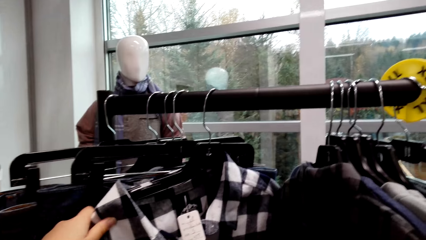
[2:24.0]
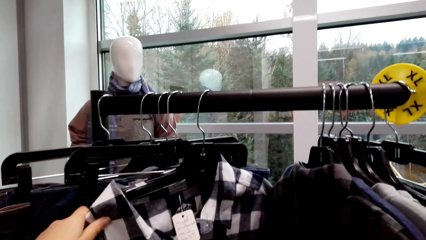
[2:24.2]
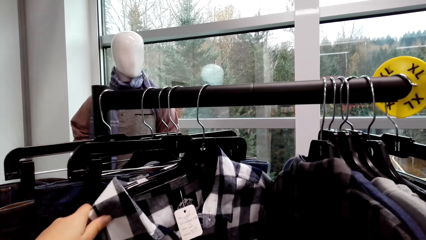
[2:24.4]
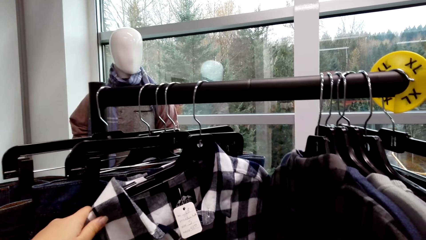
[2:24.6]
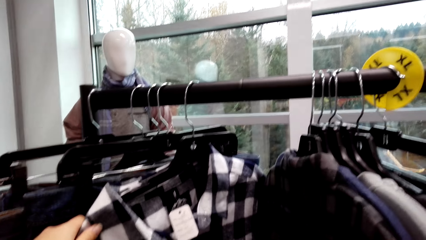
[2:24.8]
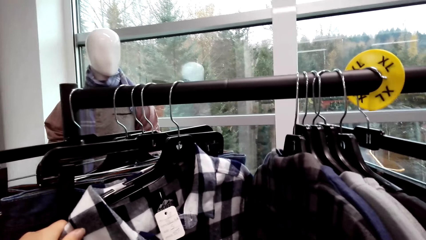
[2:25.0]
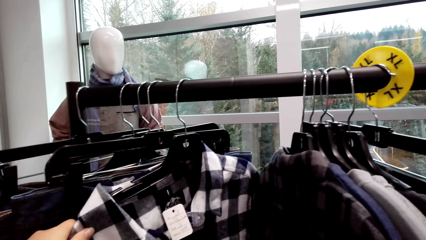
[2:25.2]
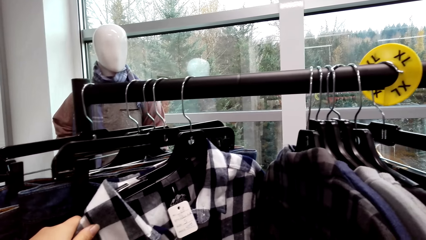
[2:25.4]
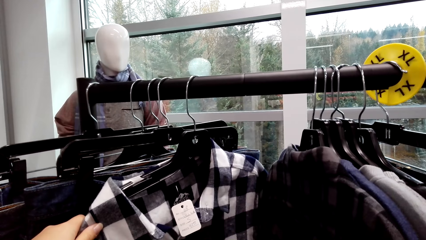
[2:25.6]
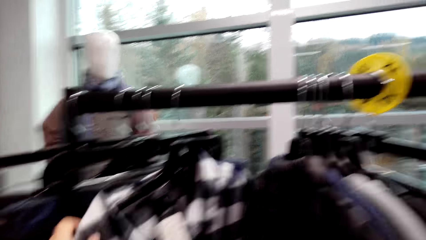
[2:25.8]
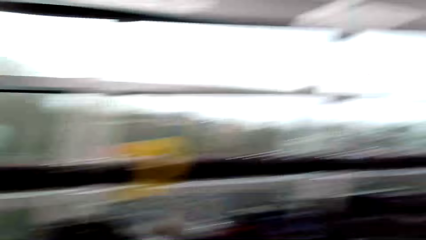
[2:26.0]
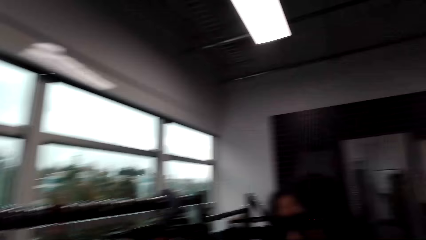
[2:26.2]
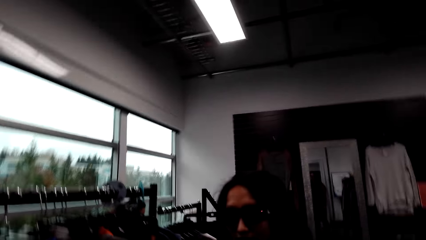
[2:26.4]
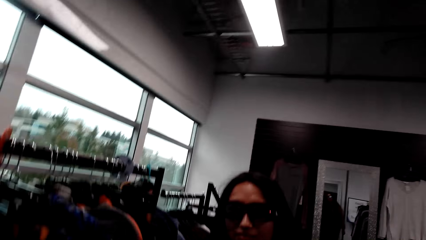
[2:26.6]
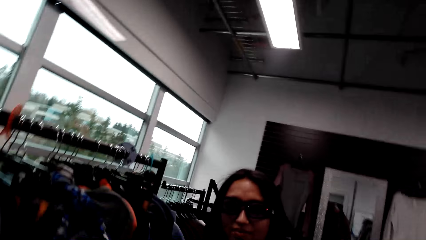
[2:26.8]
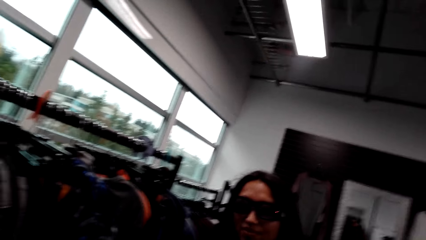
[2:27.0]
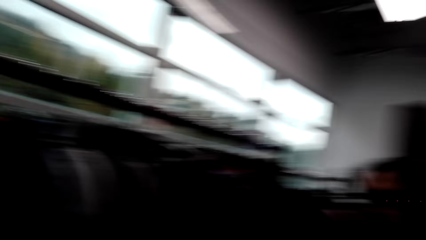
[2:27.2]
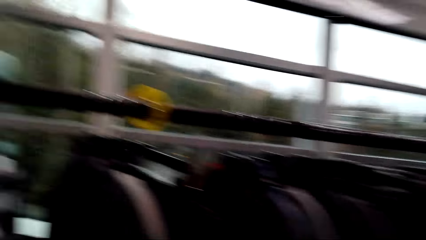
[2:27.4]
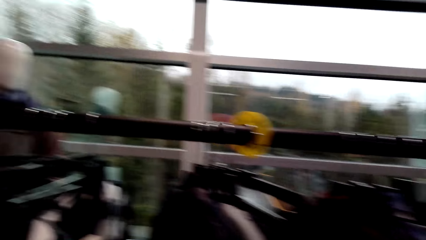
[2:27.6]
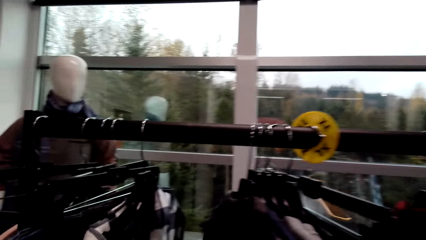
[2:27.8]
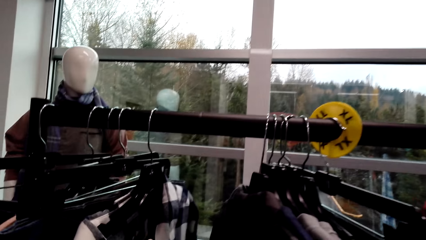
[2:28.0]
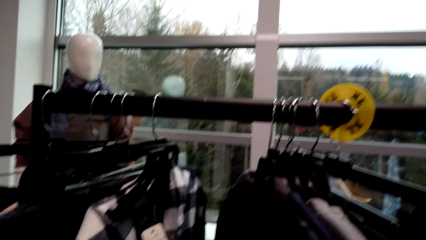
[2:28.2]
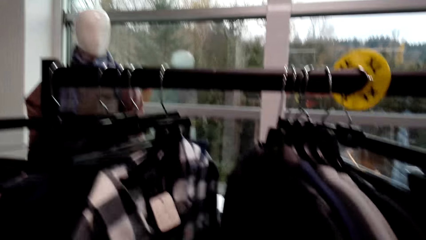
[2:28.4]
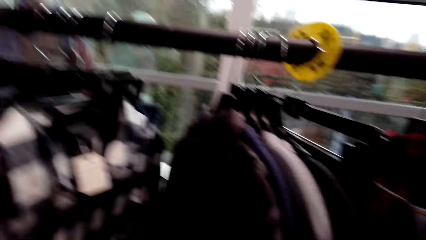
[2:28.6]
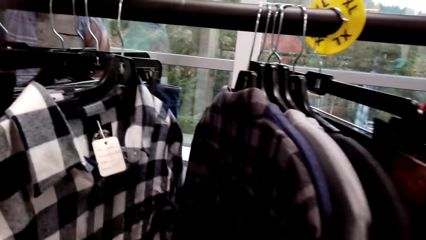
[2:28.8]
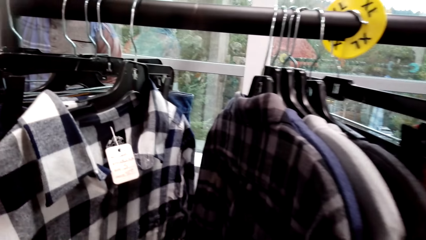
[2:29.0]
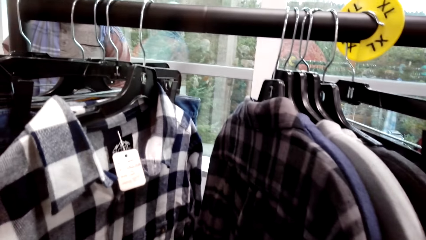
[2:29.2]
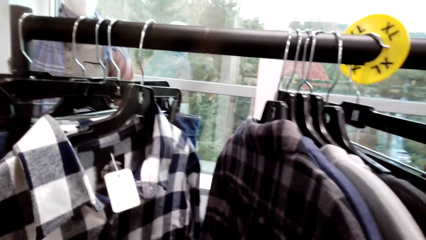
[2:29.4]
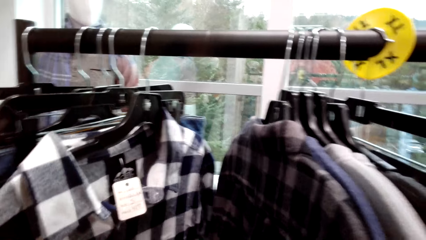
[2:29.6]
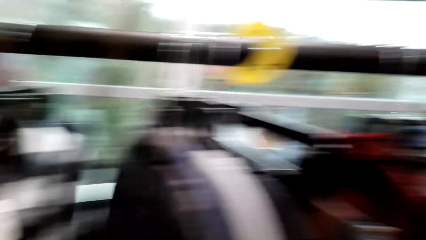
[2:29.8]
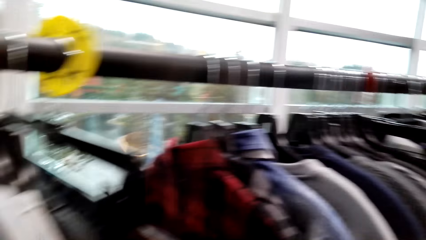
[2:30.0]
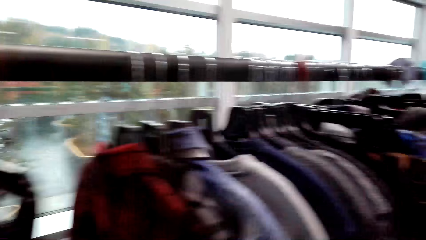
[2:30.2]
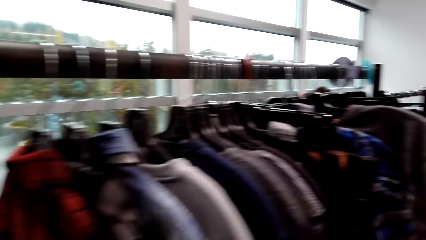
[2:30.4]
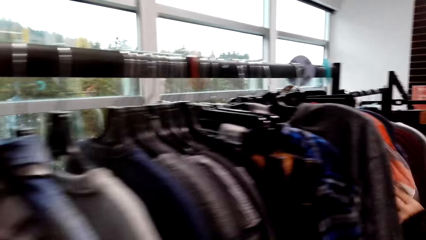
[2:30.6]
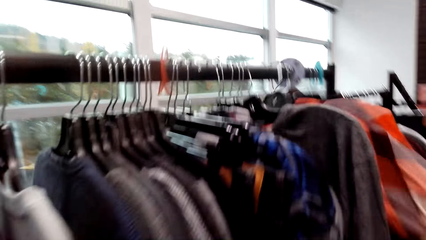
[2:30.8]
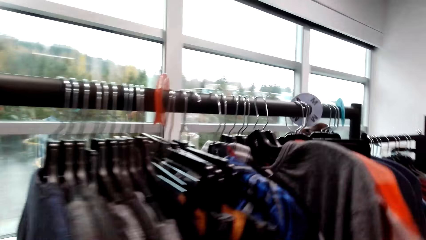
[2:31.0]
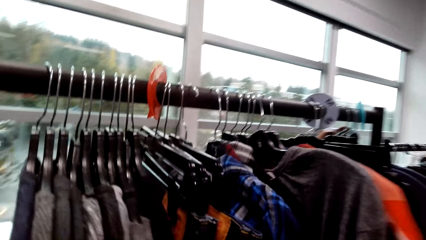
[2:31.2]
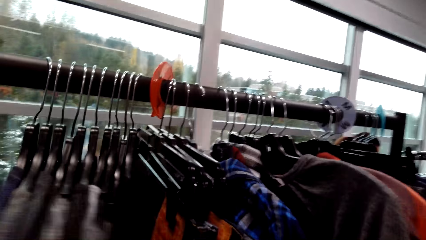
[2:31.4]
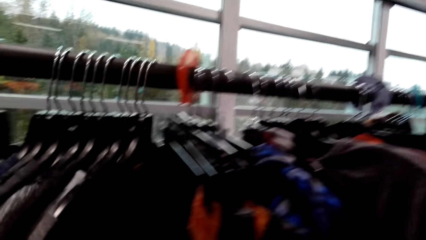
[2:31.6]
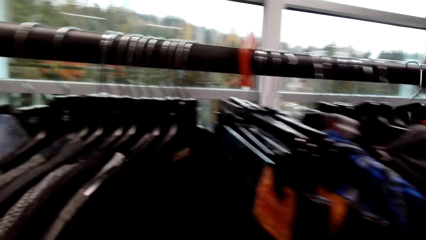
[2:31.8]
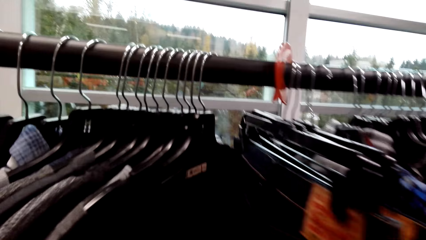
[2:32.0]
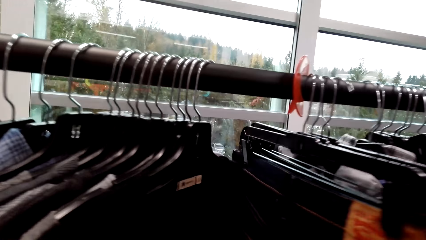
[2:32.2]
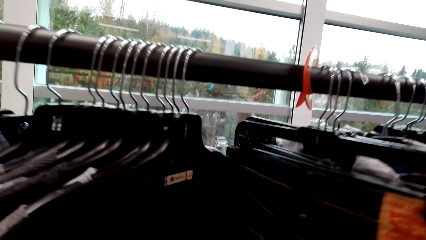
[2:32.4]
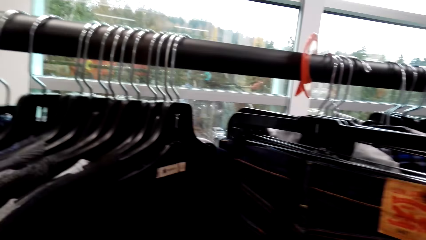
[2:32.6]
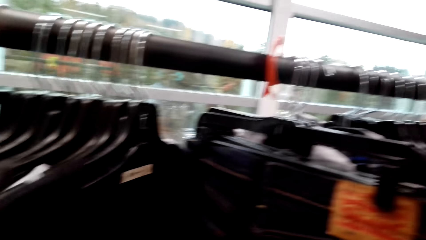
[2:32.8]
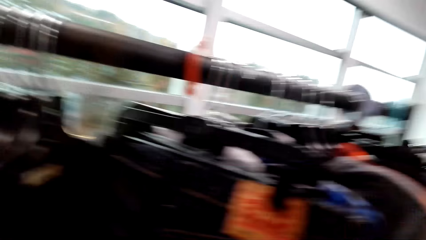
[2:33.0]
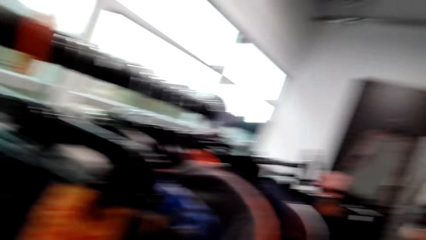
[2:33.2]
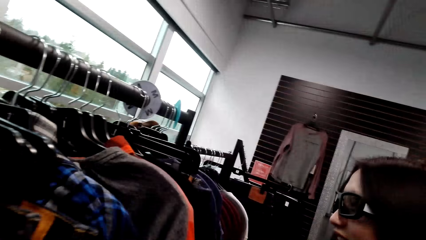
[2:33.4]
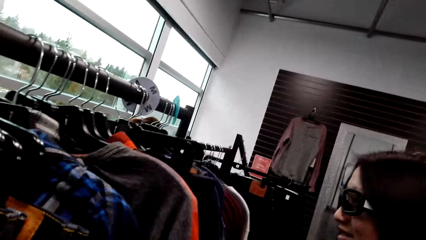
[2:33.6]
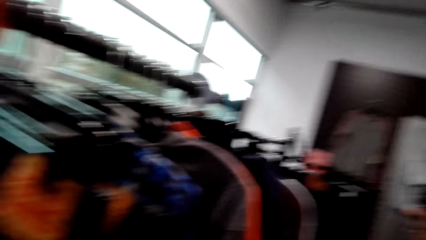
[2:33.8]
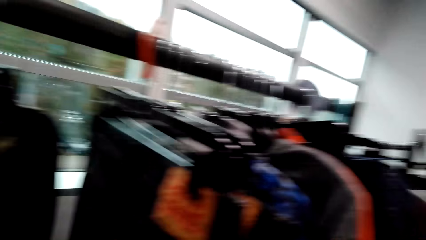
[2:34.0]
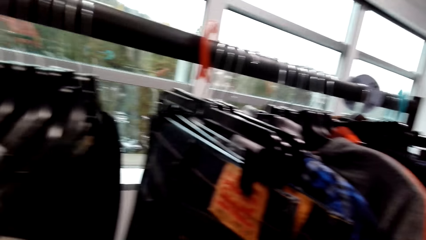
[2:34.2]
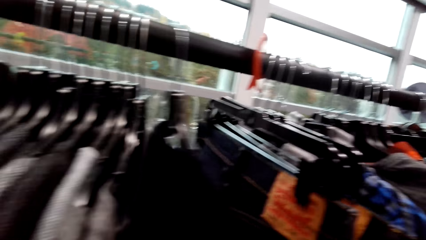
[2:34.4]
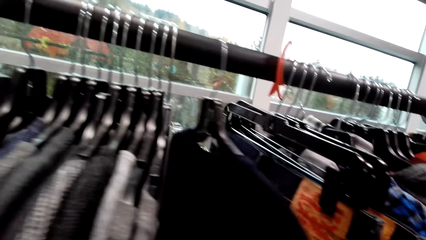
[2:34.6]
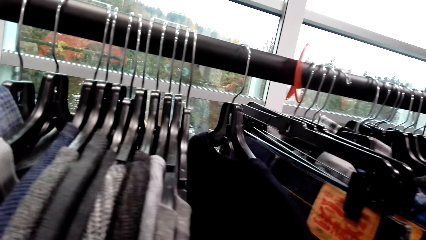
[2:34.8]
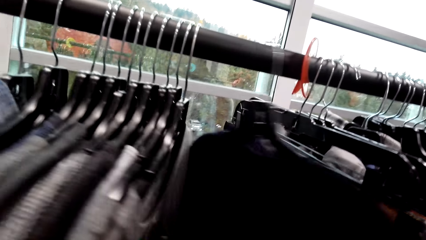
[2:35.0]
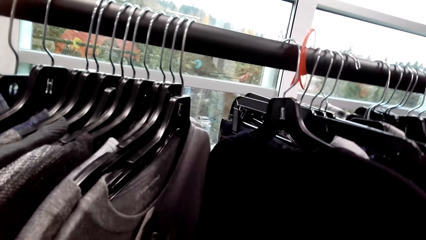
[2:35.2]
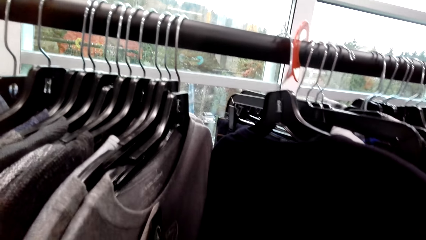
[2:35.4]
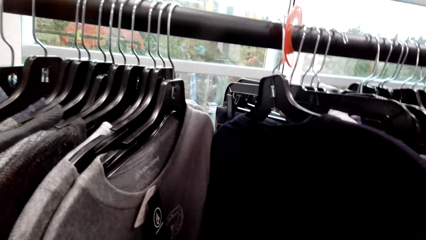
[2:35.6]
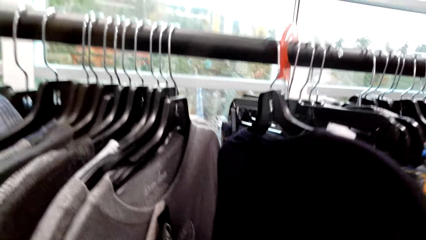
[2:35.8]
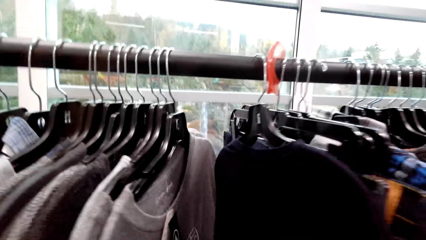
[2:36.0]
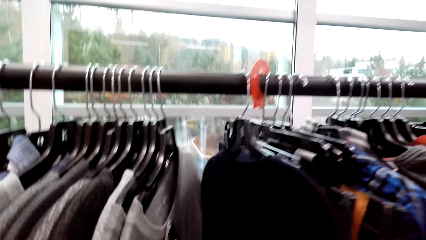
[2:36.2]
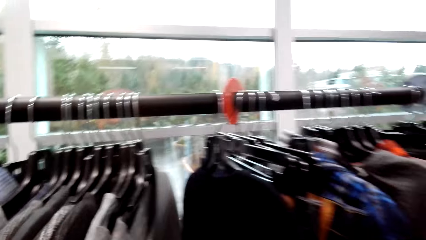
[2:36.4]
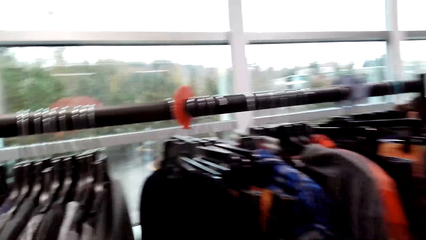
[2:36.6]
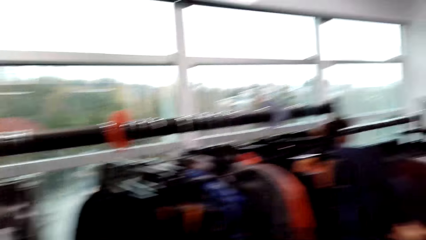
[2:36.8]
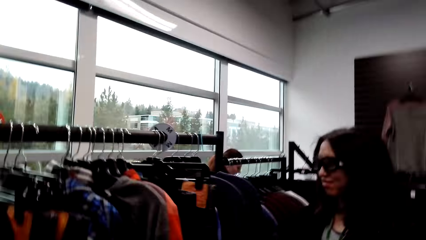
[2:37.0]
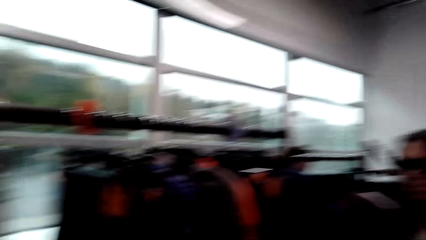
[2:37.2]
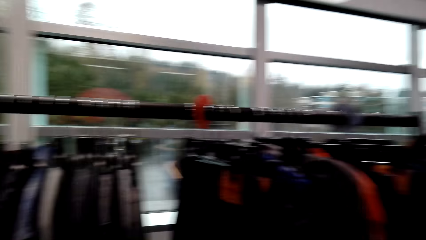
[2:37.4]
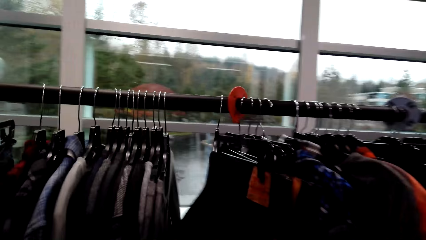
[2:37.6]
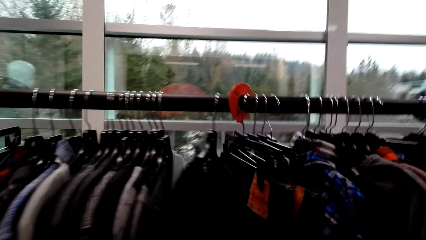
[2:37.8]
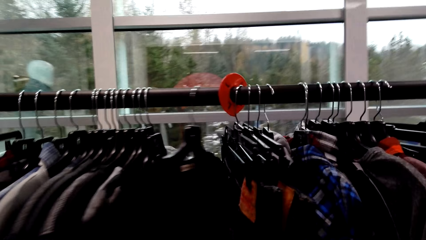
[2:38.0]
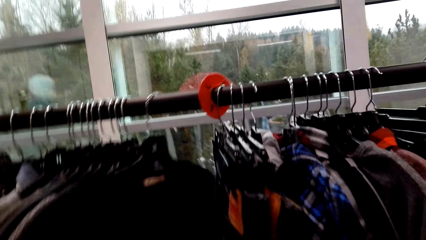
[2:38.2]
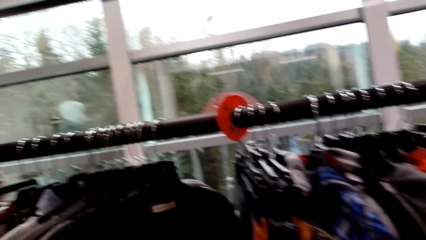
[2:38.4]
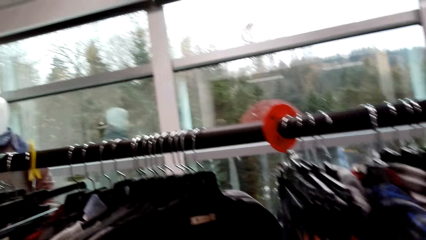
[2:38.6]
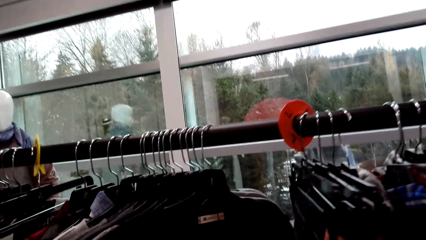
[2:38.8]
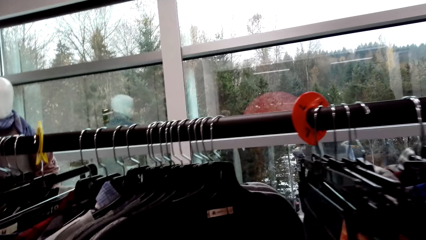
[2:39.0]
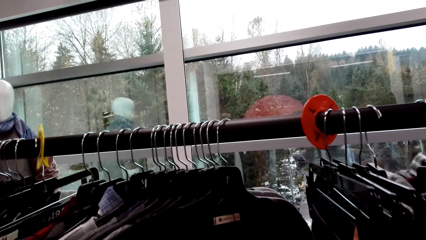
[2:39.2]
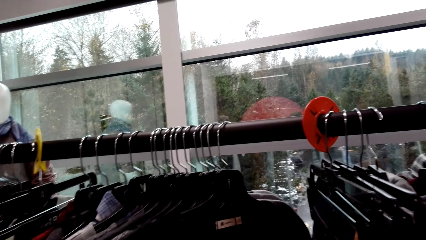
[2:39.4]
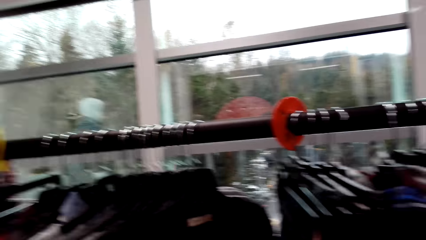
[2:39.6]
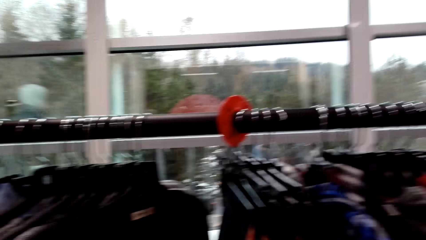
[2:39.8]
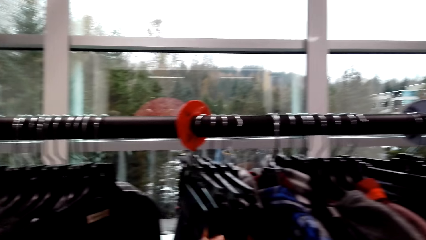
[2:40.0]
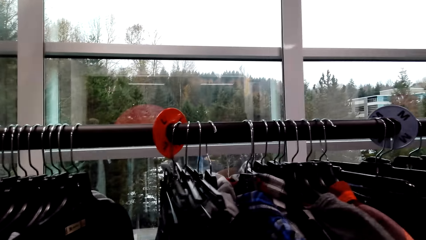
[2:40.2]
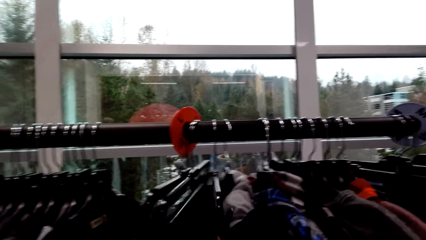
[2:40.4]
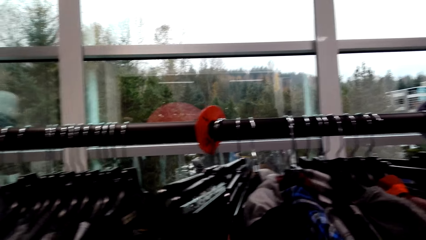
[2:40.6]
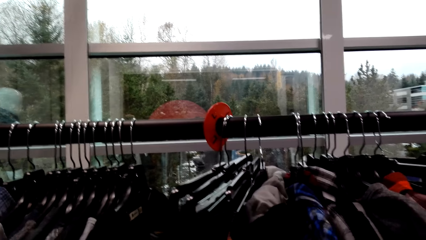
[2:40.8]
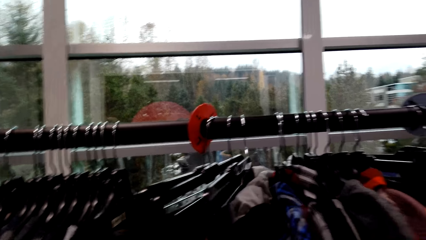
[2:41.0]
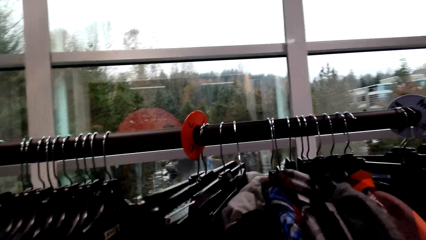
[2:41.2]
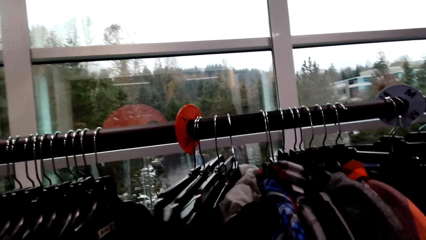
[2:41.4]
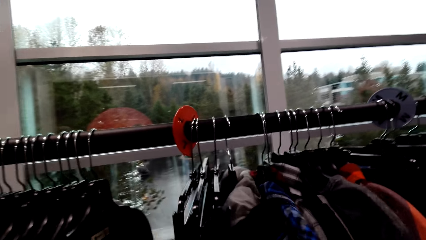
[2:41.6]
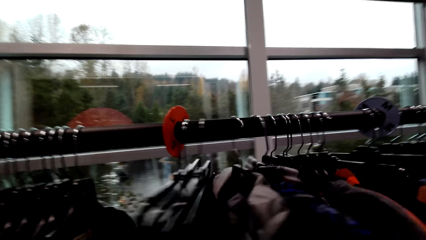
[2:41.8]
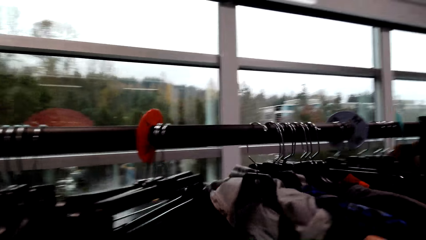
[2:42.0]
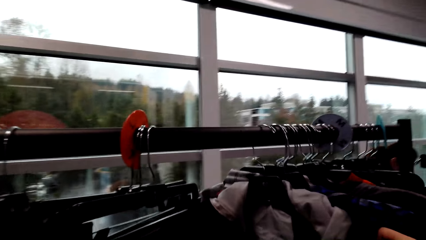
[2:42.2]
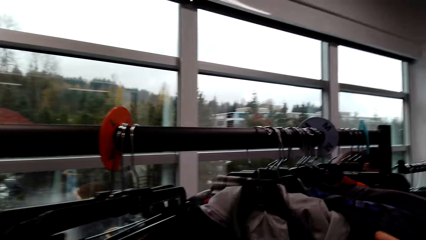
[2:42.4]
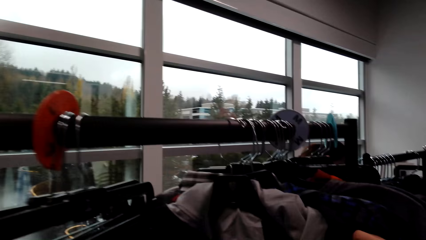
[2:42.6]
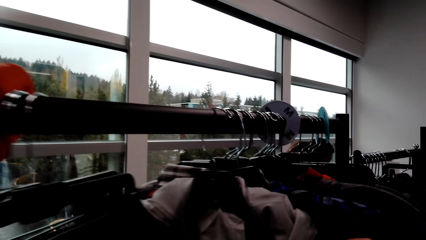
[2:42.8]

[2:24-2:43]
The camera wearer talks to a man. The man talks to the camera wearer. The camera wearer looks around the boutique and looks at the clothes. Another man looks at the clothes. The camera wearer looks at the clothes.
